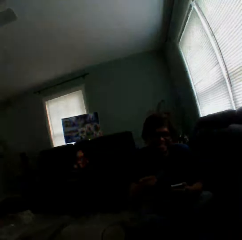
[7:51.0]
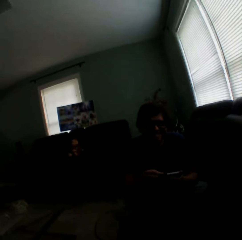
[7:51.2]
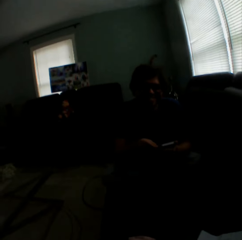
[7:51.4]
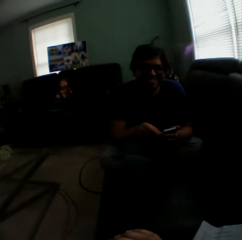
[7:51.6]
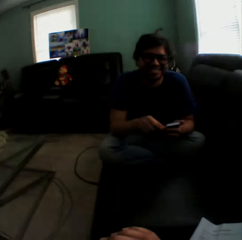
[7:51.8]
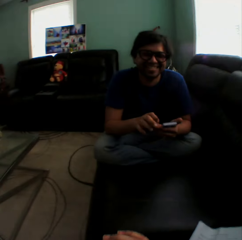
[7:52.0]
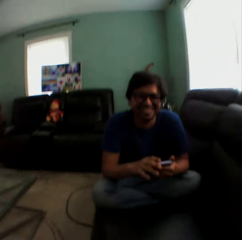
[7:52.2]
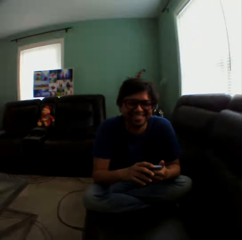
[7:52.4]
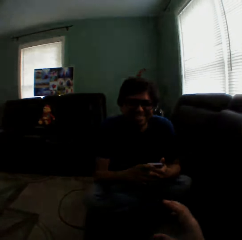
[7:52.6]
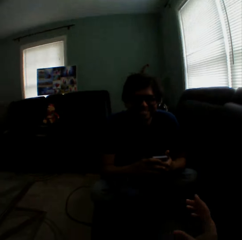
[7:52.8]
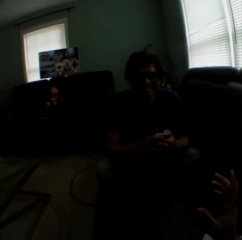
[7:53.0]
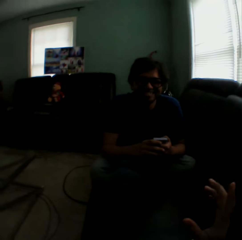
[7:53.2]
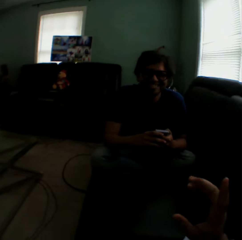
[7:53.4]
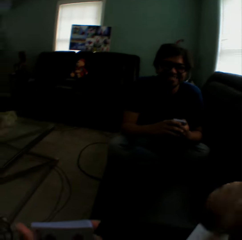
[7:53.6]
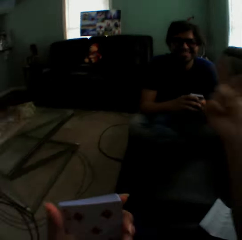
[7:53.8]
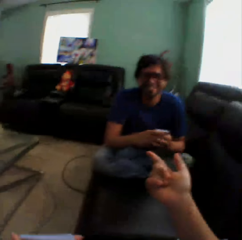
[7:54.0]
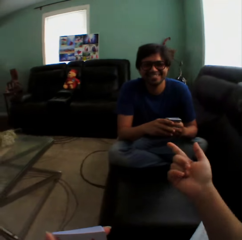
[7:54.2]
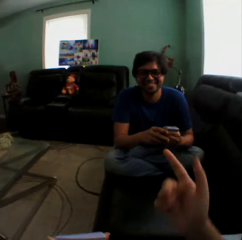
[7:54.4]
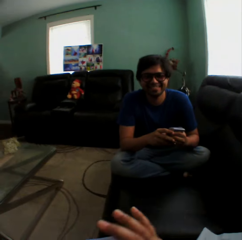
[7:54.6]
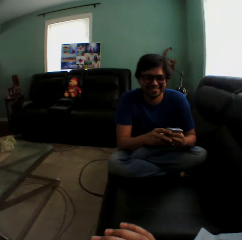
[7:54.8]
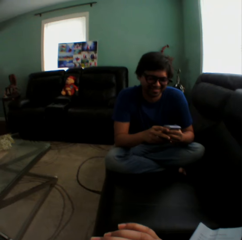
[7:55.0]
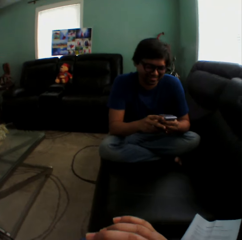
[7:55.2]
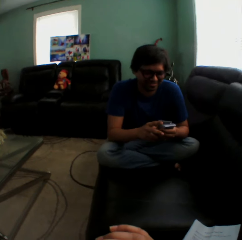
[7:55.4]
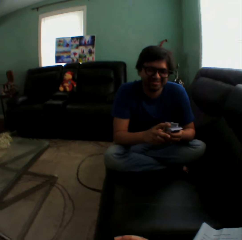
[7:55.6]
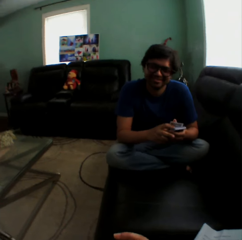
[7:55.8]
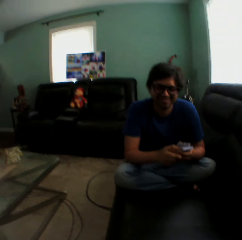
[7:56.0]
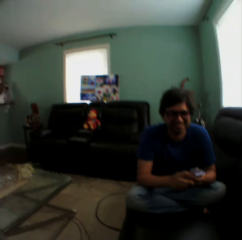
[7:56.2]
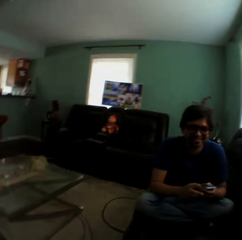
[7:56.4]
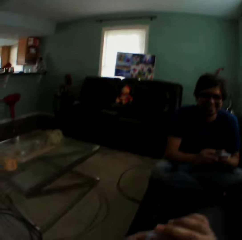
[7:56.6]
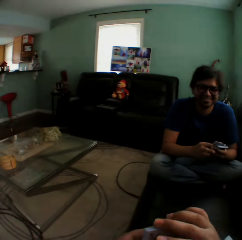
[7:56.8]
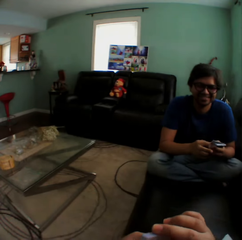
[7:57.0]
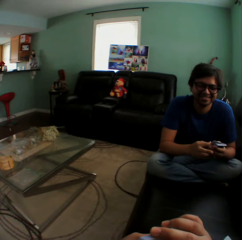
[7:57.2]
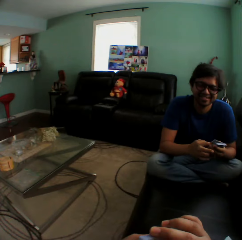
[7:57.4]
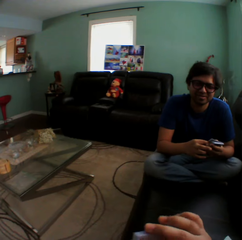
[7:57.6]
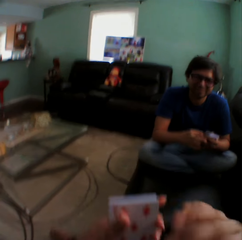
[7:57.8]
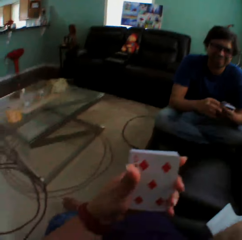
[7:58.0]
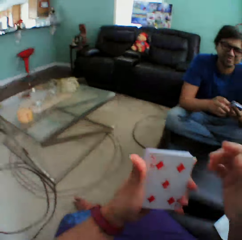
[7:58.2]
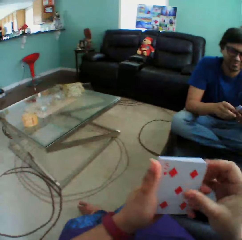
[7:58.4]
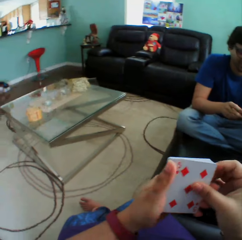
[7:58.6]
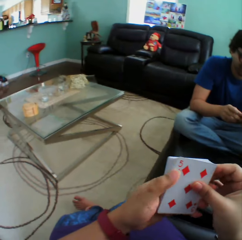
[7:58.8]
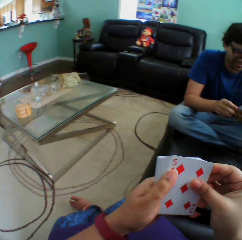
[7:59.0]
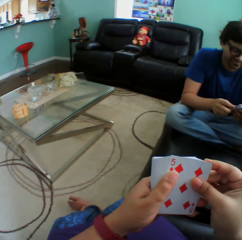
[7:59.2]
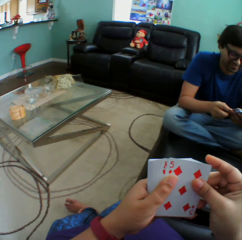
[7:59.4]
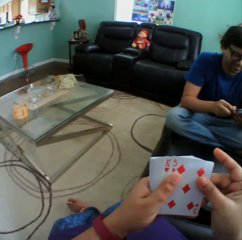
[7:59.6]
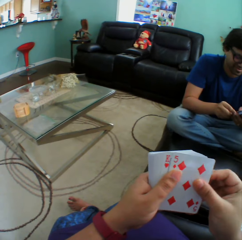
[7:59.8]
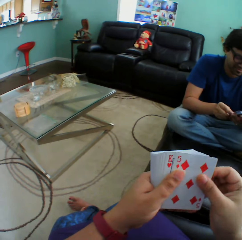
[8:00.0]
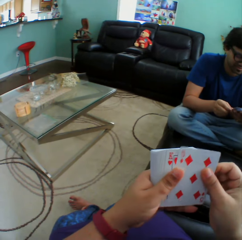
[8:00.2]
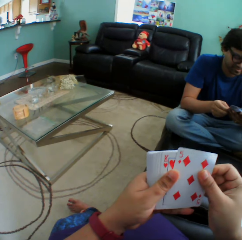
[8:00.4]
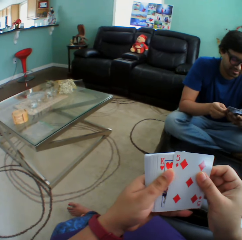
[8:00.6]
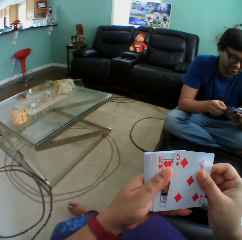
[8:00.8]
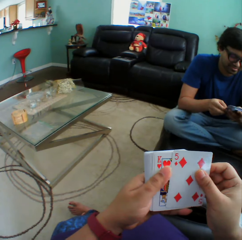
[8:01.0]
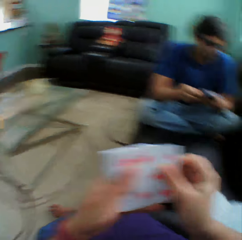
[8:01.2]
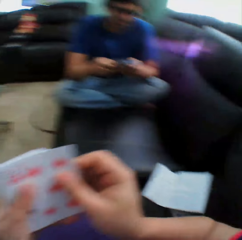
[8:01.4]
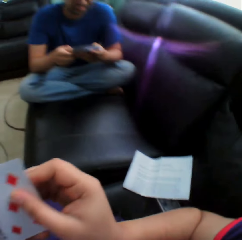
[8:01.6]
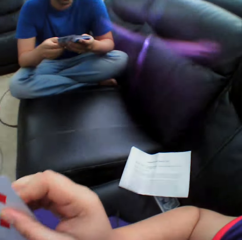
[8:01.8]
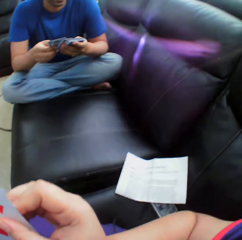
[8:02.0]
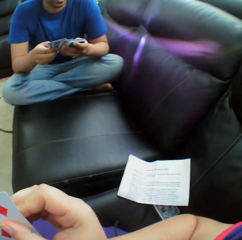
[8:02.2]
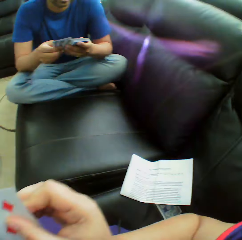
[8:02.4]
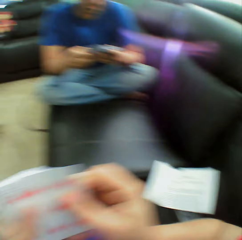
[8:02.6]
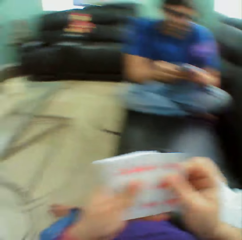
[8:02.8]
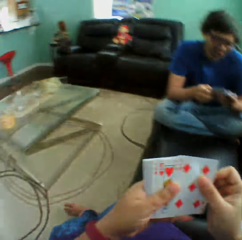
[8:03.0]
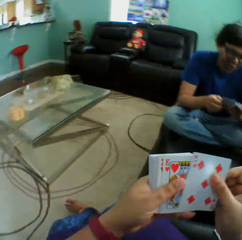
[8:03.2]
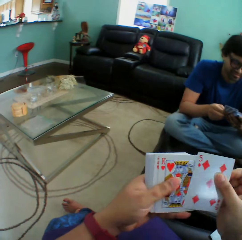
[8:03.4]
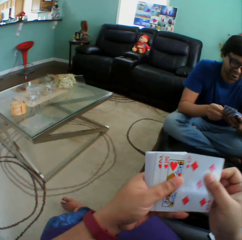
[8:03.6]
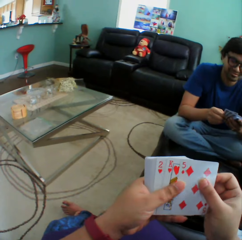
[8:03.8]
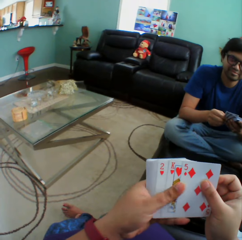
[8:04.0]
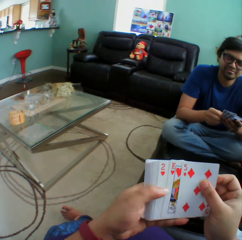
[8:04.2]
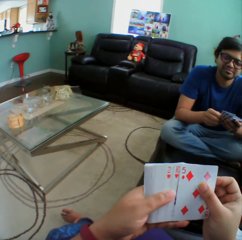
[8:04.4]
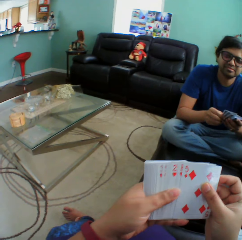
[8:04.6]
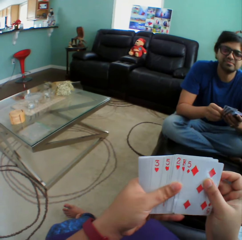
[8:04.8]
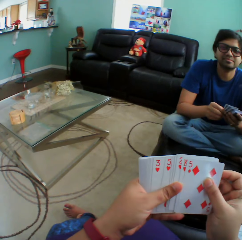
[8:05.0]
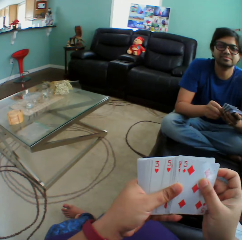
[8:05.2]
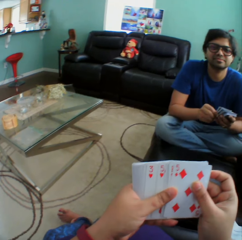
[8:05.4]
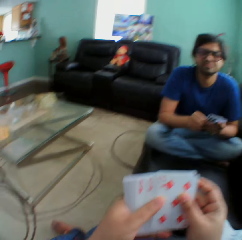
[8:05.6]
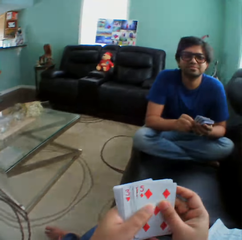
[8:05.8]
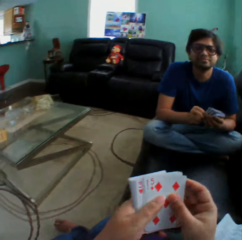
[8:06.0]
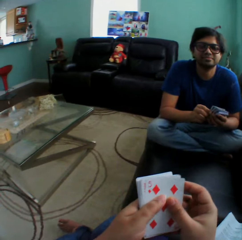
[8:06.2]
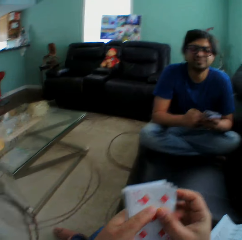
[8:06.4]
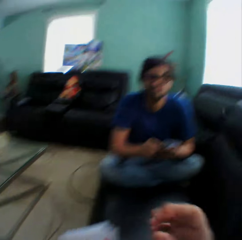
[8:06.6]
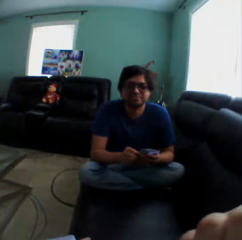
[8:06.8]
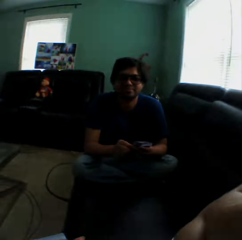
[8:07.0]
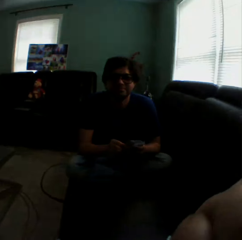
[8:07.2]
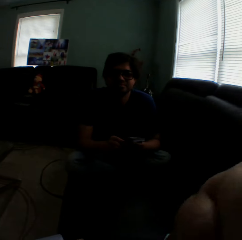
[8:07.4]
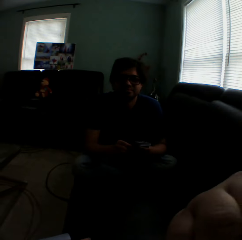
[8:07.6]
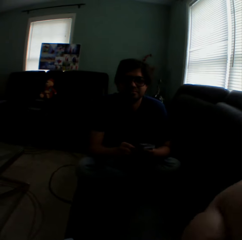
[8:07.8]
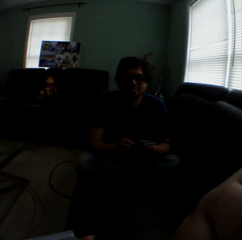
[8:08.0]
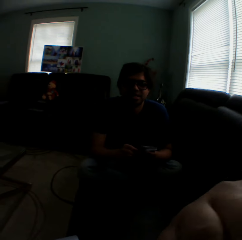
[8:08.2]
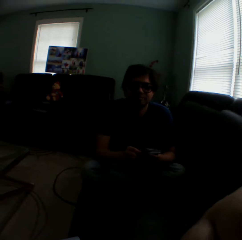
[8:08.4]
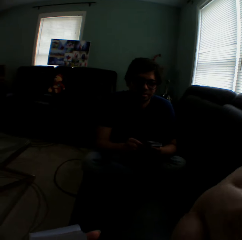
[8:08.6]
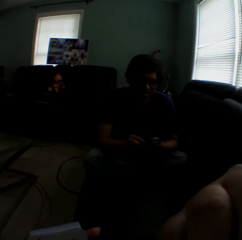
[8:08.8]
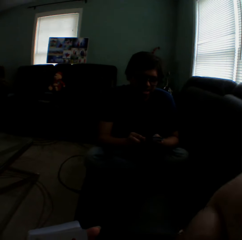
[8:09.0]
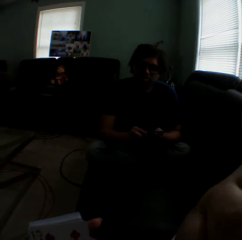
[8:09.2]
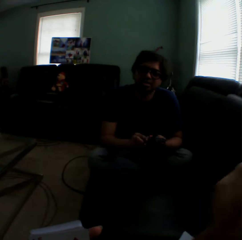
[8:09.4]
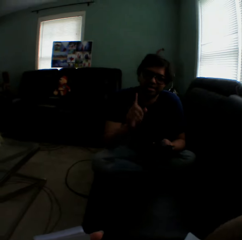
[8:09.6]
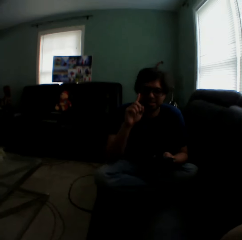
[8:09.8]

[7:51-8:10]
The camera wearer turns to the side. A man holds playing cards. The camera wearer moves a hand around. They turn to the side. The man holds playing cards. The camera wearer holds playing cards. They arrange cards in a hand. They turn to the side and hold playing cards. The man holds playing cards. The camera wearer turns to the side. They touch the face.

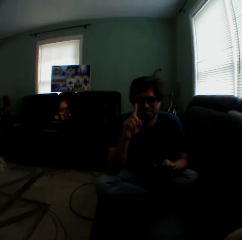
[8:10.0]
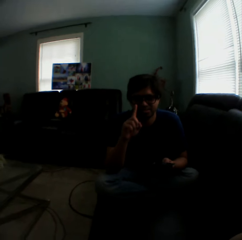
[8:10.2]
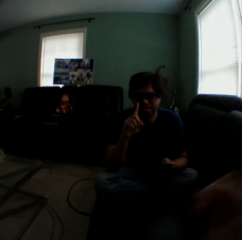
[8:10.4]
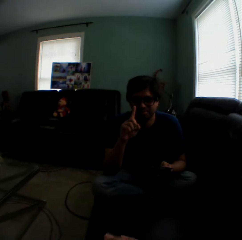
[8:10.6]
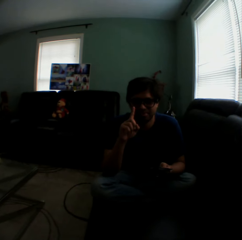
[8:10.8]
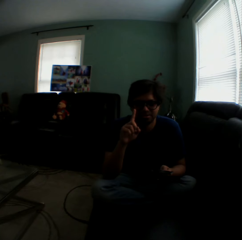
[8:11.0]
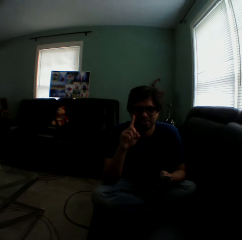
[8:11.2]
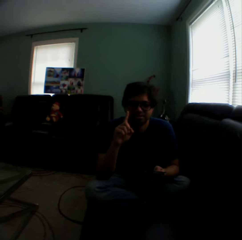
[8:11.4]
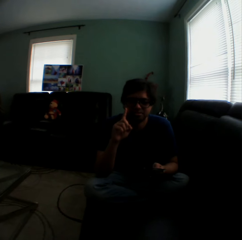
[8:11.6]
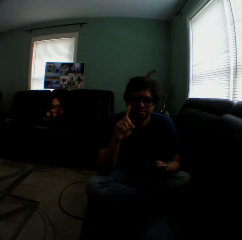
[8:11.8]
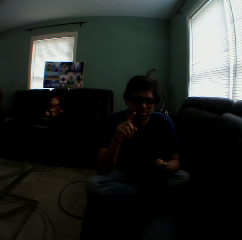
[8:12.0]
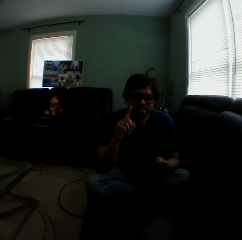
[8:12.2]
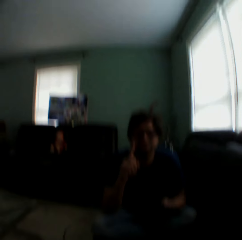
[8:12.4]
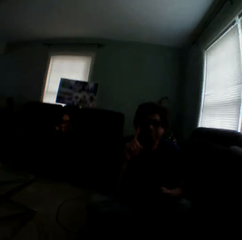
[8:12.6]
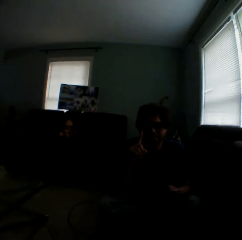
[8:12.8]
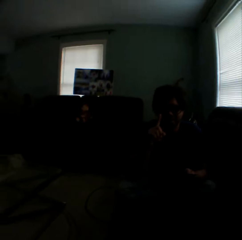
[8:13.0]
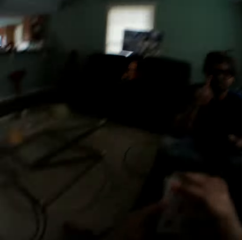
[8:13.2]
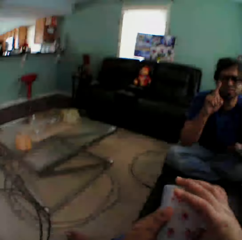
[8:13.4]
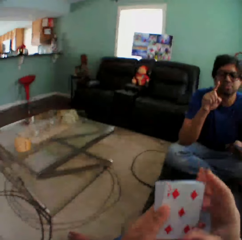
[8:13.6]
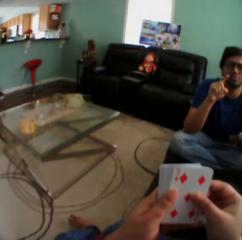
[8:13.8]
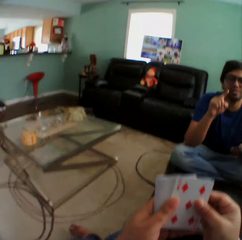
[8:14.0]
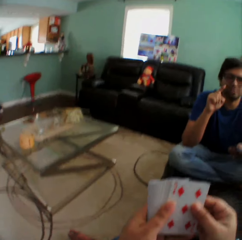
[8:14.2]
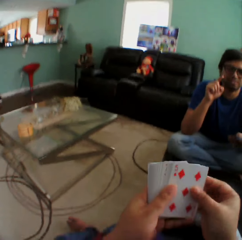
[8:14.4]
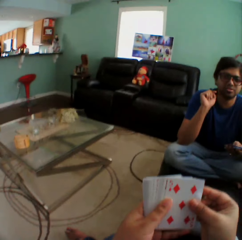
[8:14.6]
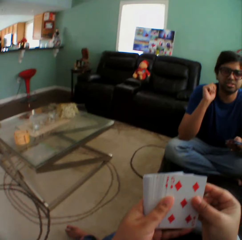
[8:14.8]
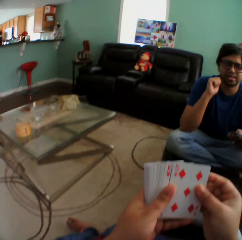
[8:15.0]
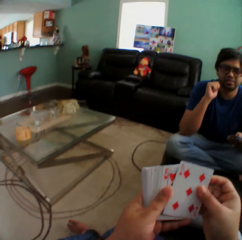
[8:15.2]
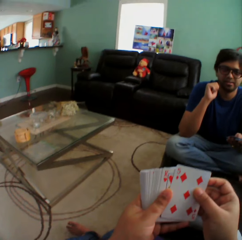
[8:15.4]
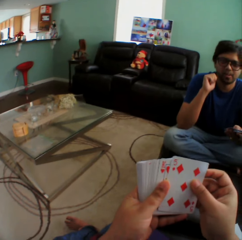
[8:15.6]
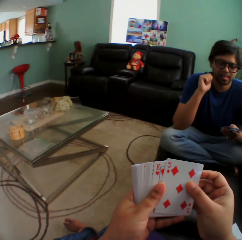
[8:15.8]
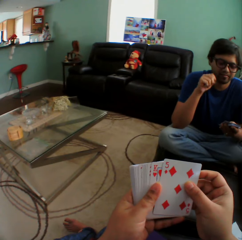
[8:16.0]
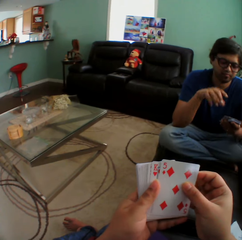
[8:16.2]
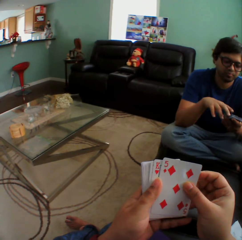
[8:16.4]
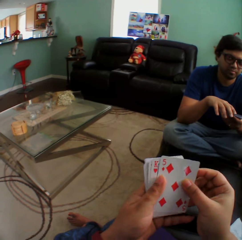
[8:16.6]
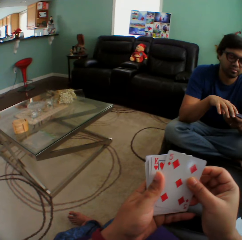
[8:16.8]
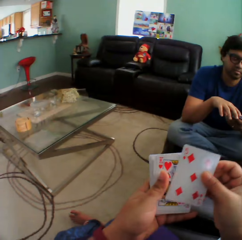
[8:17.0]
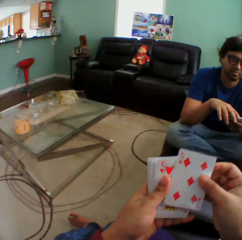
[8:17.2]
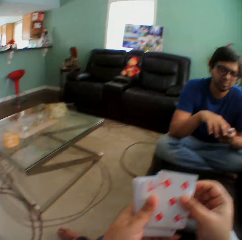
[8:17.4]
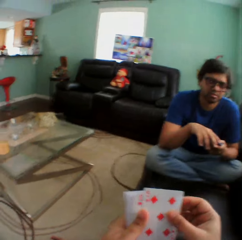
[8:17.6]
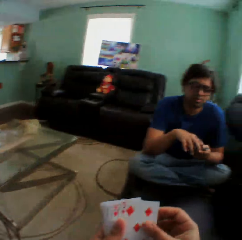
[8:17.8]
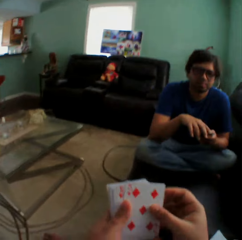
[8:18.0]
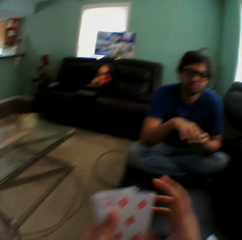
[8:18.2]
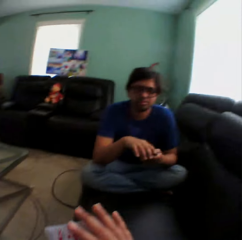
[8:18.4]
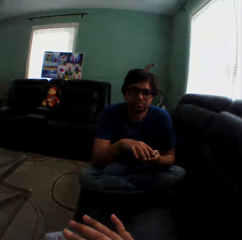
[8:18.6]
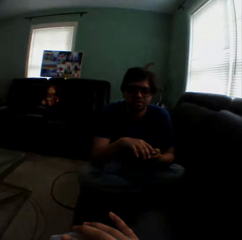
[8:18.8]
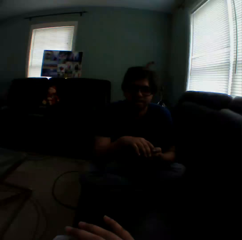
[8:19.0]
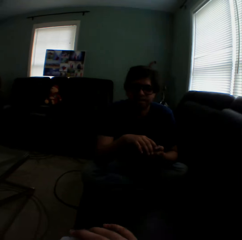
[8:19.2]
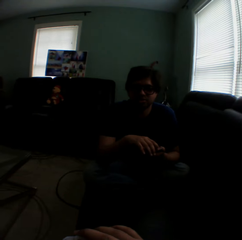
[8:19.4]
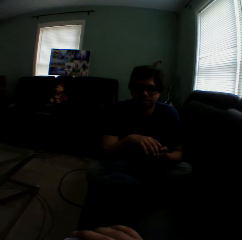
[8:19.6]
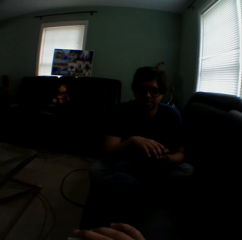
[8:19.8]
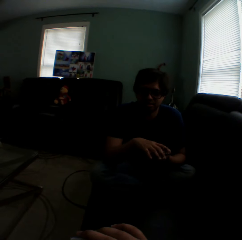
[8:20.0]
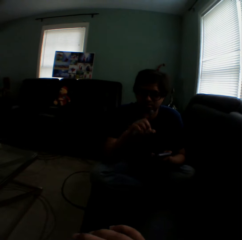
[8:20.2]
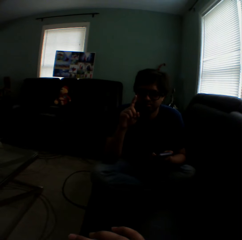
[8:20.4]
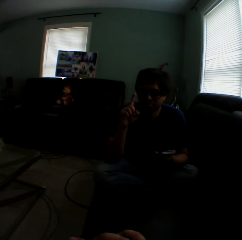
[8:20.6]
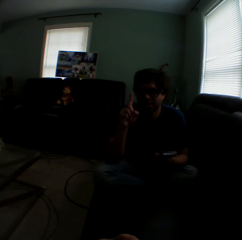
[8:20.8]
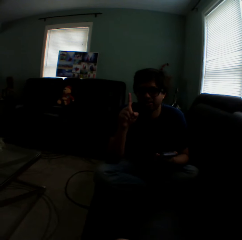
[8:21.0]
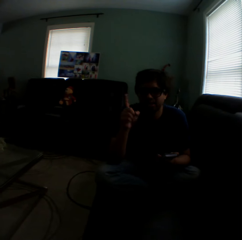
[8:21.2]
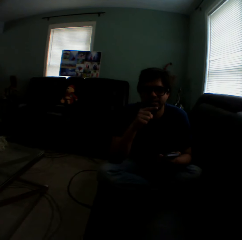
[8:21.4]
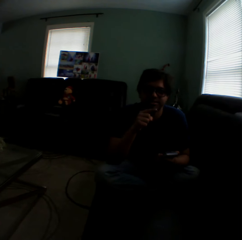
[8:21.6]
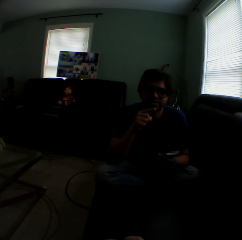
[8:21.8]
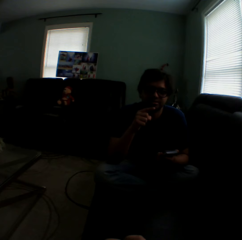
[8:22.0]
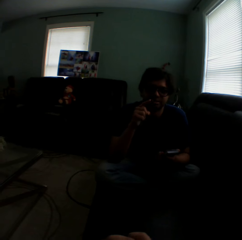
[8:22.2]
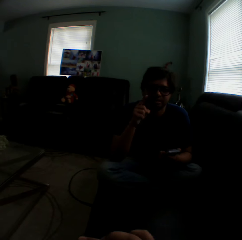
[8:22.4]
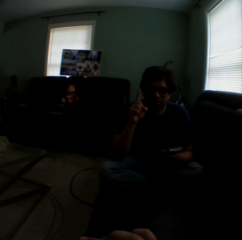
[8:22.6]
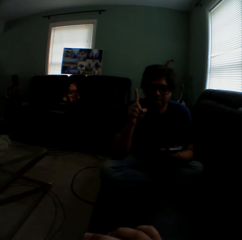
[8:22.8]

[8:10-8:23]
A man raises a finger. The camera wearer turns to the side. They hold playing cards and arrange cards in a hand. They turn to the side and hold playing cards. The man holds playing cards. The camera wearer turns to the side. The man raises a finger.
